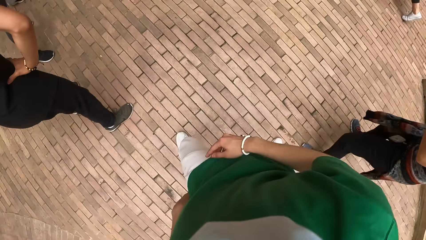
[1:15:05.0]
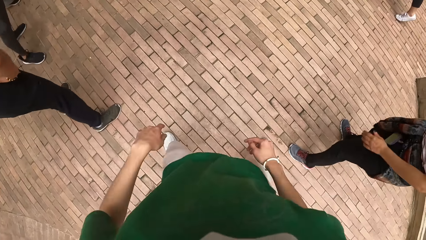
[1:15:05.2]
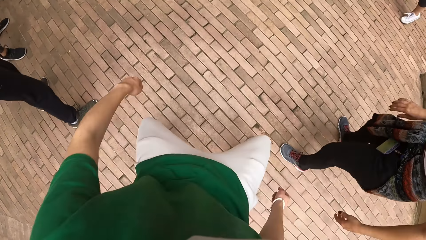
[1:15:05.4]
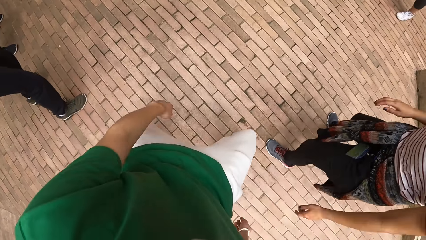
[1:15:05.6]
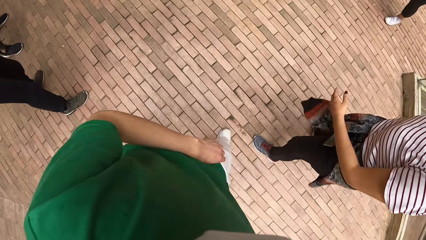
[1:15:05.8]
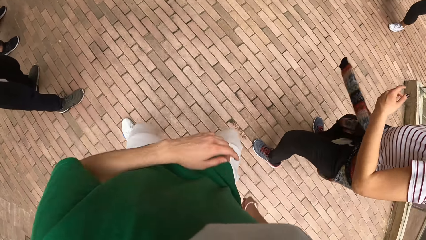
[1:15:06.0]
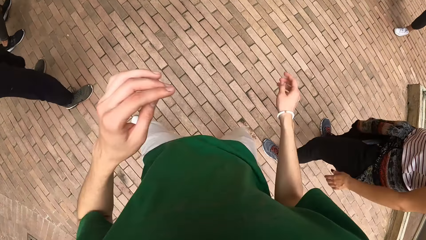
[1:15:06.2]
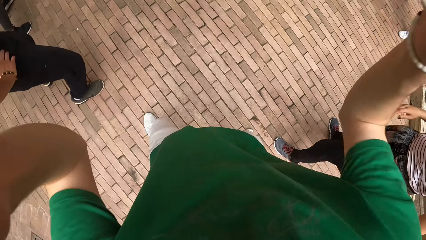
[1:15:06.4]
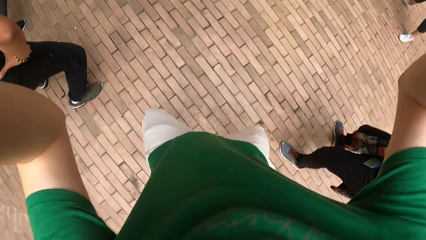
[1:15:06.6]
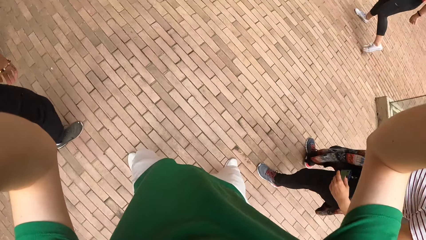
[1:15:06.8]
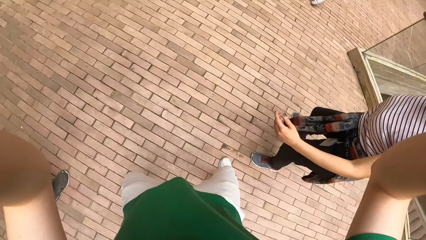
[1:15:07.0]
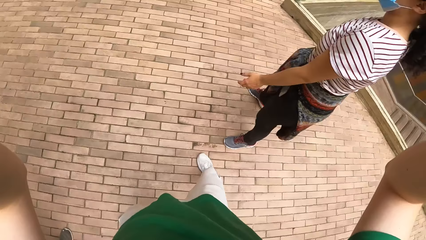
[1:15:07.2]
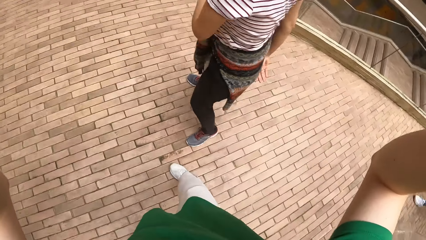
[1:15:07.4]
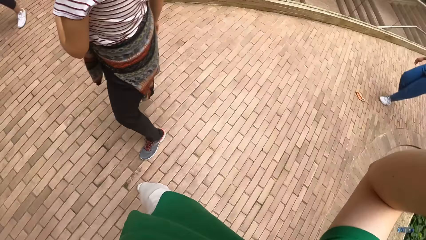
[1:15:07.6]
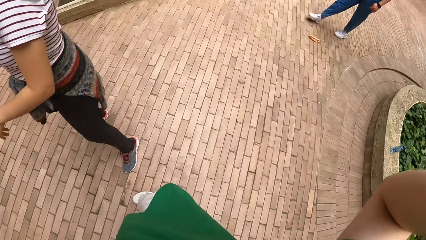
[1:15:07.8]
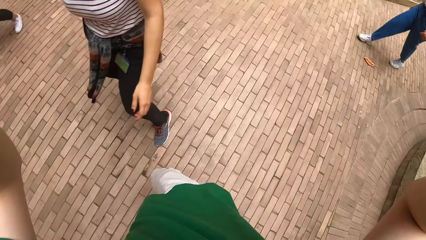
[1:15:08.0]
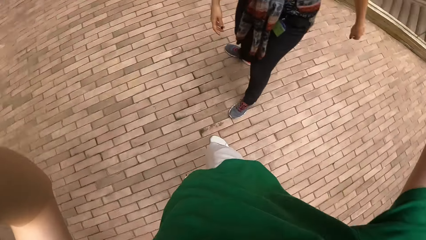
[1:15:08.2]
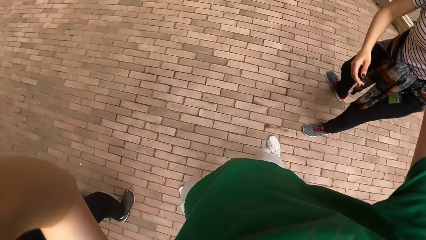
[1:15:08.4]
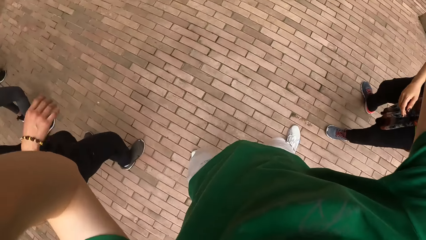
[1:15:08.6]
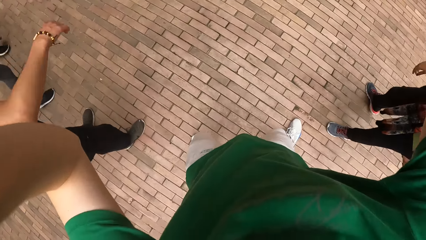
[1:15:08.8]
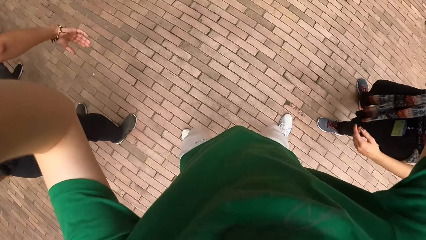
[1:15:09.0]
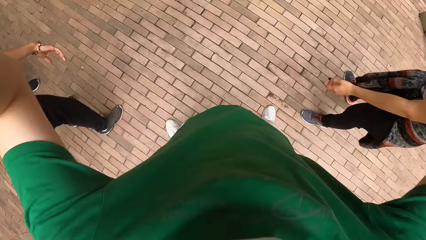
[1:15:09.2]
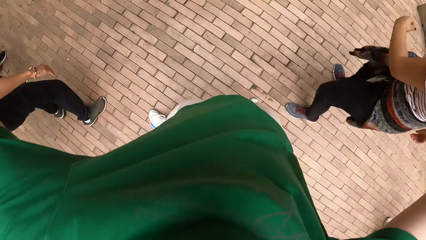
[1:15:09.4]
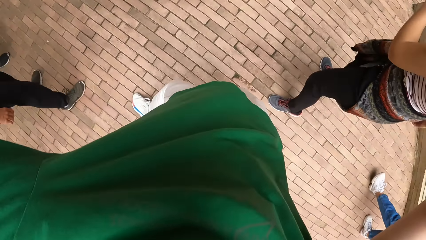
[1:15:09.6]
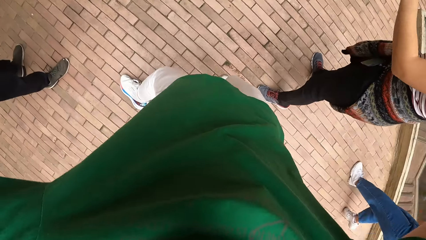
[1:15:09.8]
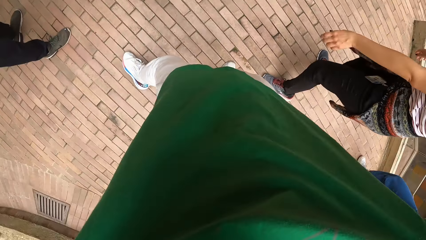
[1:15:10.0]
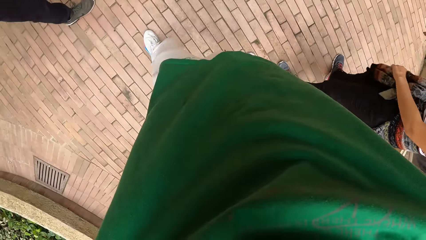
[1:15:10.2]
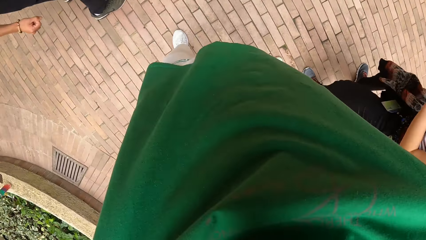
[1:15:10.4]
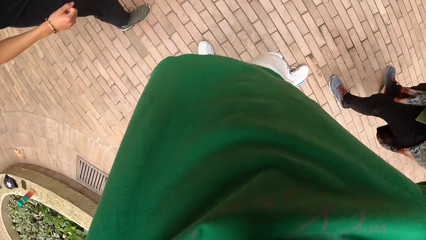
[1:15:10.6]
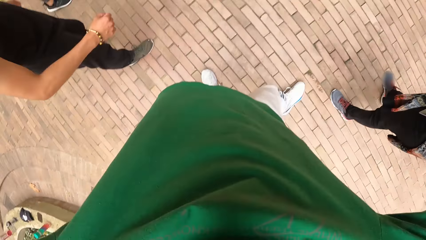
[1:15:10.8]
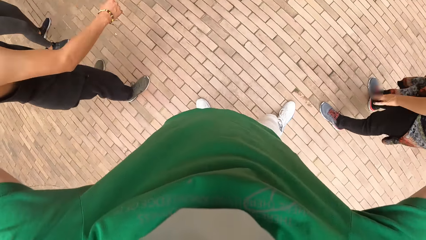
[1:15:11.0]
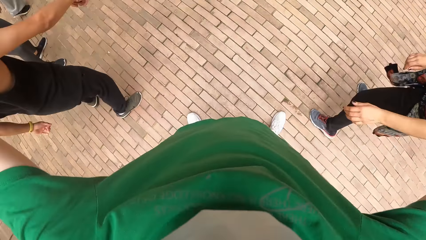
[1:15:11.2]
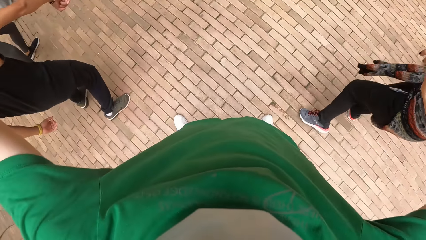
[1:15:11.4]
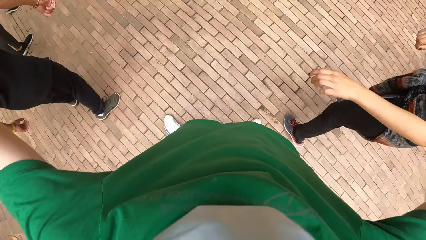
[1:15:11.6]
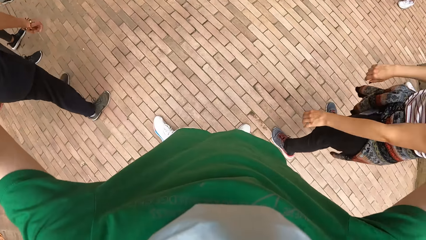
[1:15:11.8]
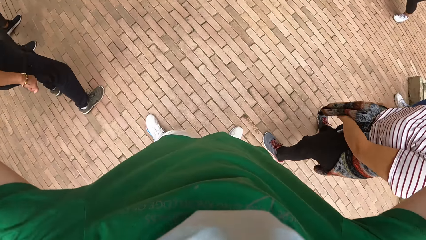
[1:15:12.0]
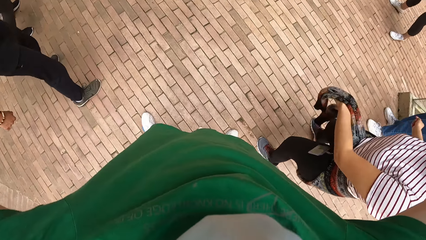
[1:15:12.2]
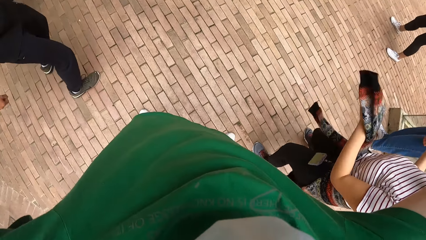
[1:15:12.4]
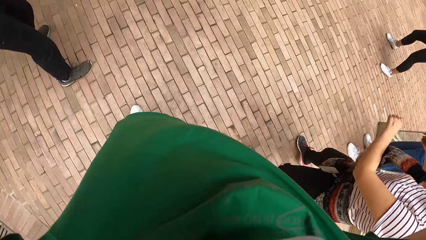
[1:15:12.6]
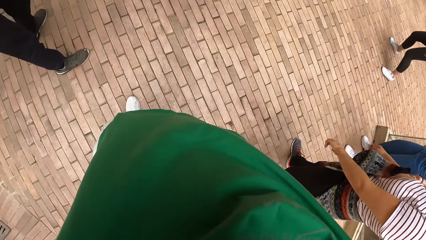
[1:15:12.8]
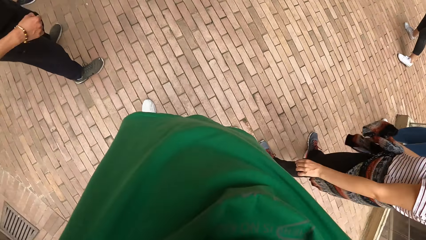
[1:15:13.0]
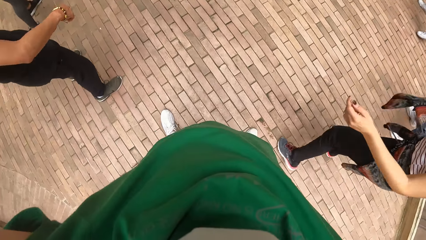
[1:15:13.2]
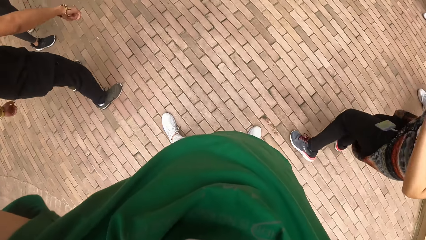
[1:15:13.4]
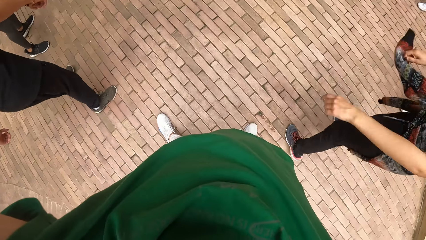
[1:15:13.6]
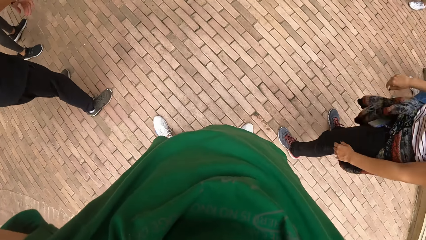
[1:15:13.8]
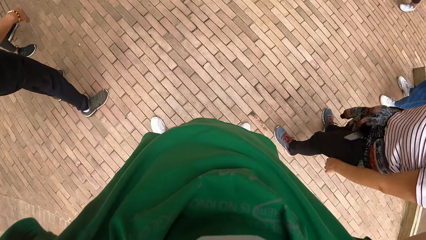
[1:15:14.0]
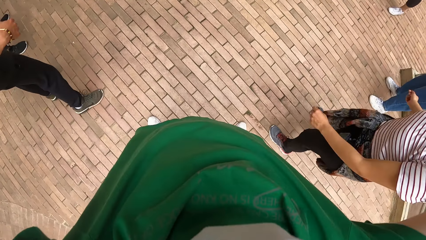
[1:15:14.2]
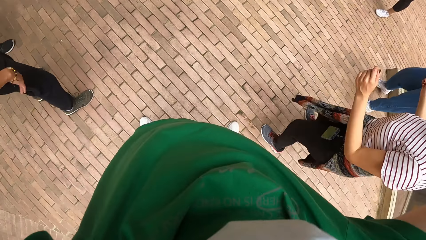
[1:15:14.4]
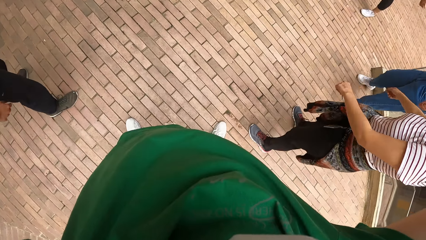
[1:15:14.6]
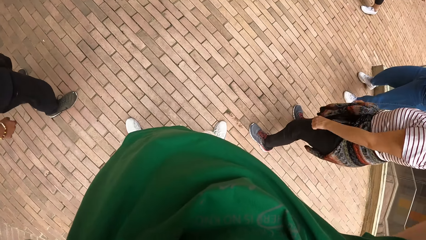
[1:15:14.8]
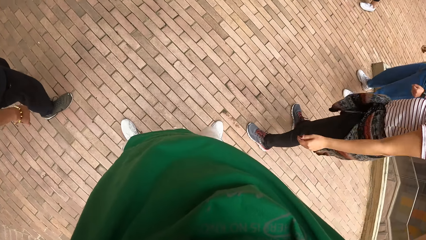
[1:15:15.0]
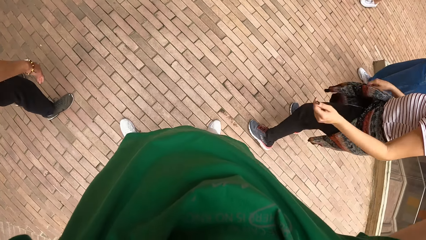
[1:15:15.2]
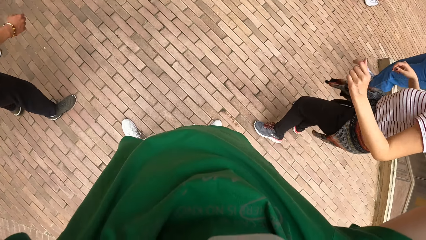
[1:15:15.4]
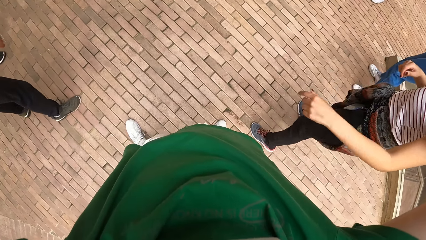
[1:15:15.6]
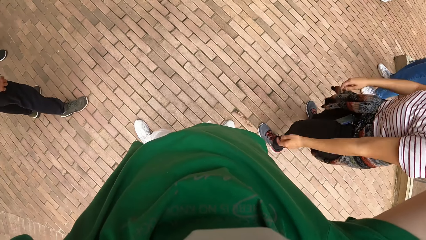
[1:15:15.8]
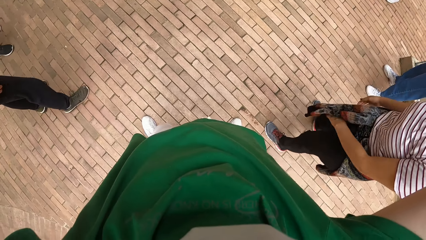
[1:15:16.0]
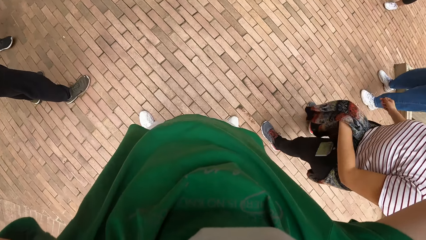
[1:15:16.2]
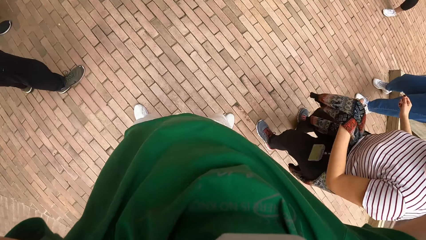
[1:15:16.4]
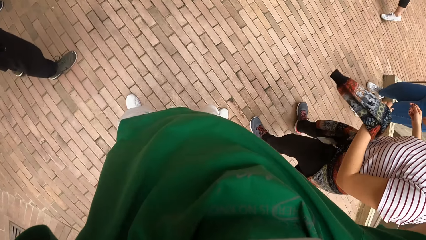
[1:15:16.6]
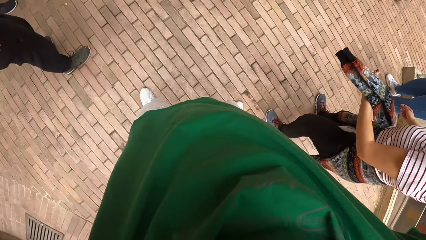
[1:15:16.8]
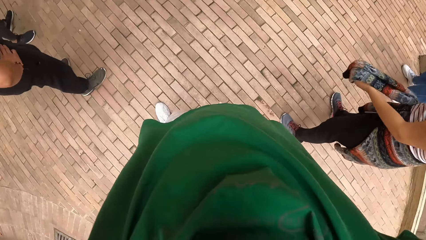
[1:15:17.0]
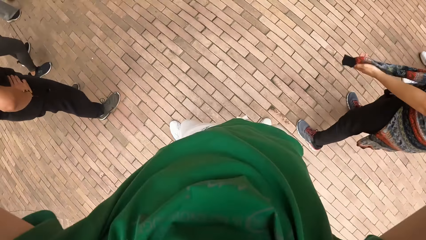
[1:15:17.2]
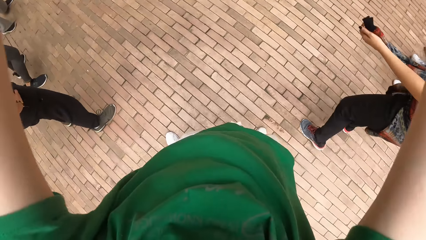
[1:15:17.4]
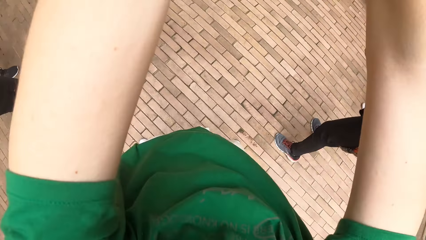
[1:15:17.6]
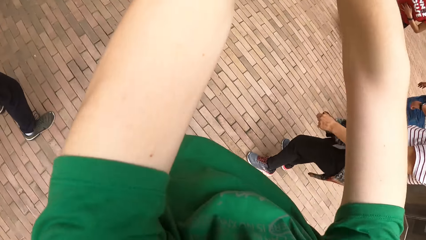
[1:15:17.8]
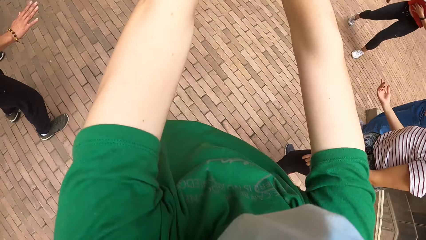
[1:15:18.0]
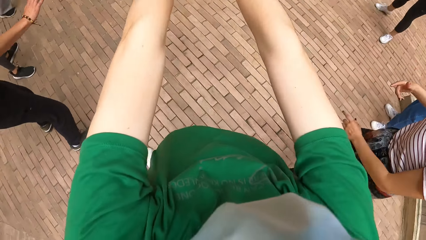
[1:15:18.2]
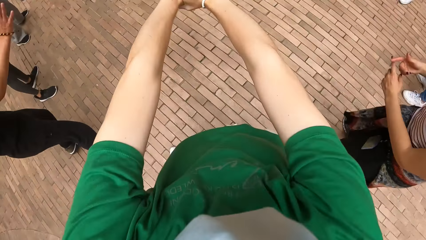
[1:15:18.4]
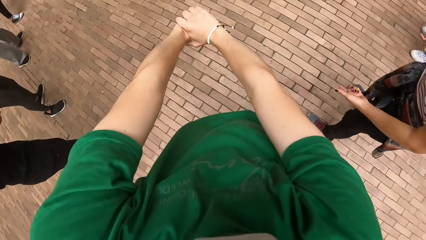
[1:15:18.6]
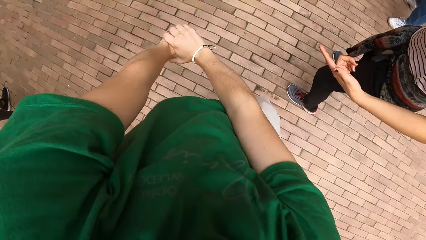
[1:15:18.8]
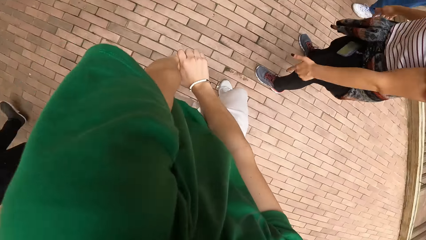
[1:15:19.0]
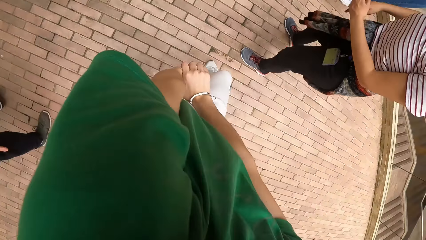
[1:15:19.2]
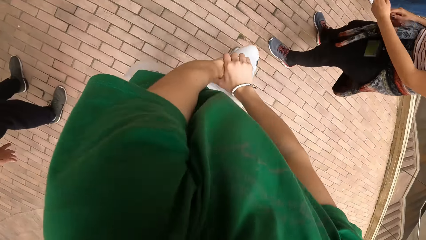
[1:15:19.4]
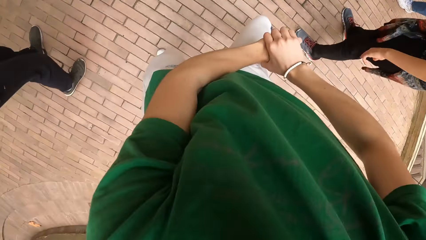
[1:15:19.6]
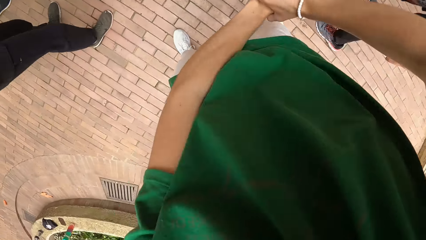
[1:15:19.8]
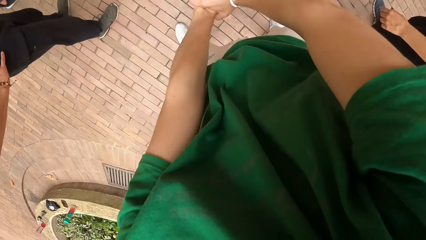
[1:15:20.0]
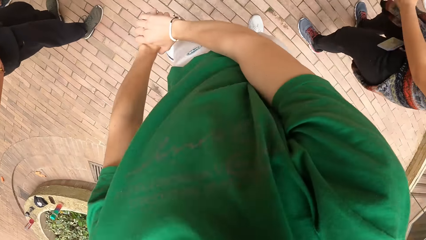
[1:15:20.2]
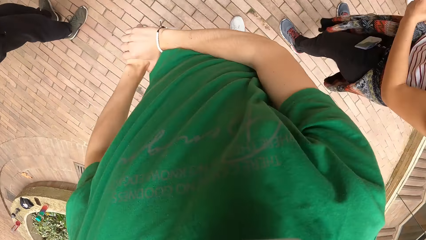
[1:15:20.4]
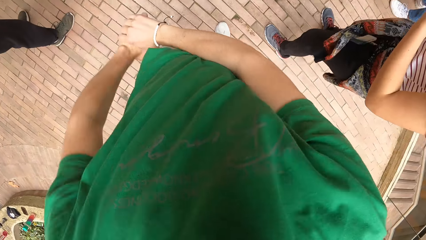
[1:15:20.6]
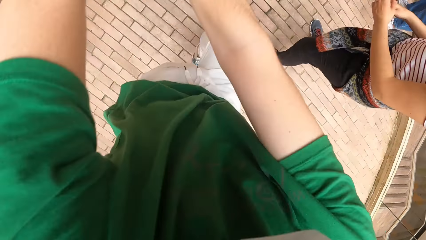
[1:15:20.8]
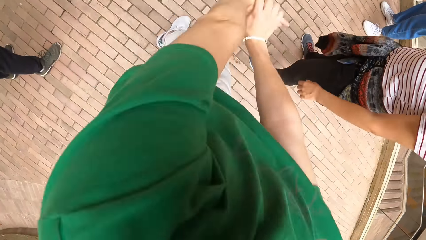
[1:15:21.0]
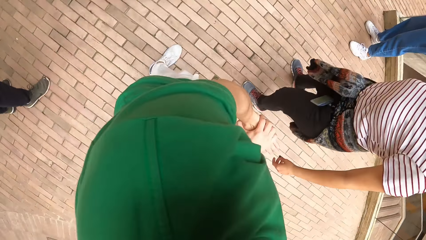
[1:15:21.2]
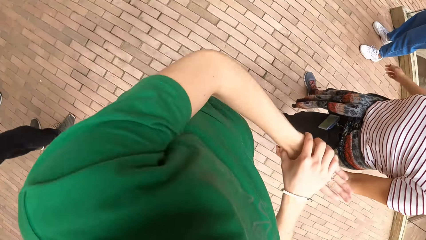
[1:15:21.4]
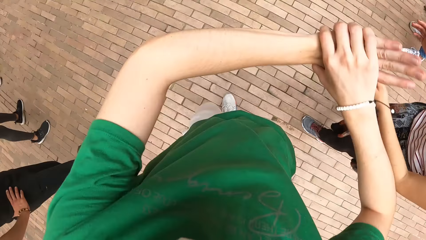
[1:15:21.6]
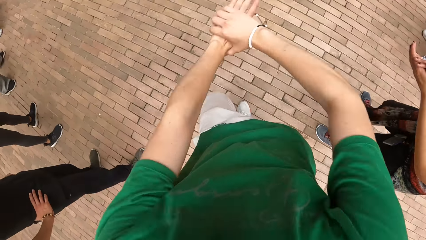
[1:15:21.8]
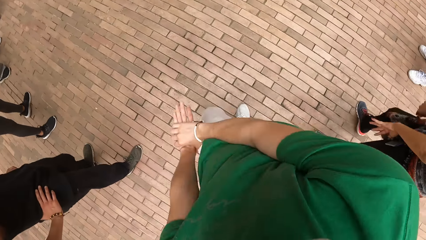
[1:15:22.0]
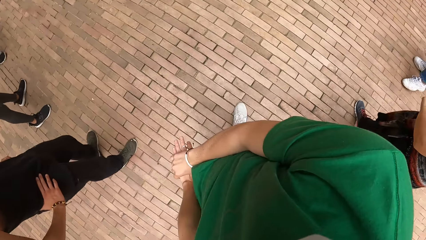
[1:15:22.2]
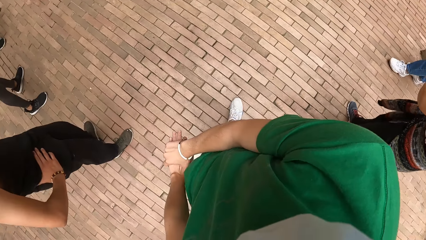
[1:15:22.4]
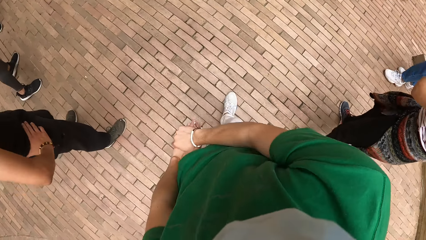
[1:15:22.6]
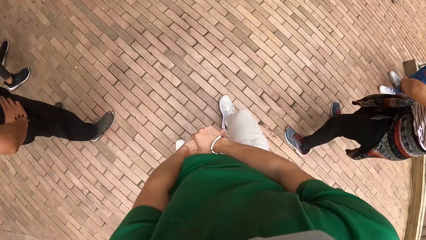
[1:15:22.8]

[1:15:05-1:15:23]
The camera wearer adjusts the camera on her head with her hands. A woman stands close to another woman. The first woman makes dance moves. The camera wearer lowers her hands. The first woman makes dance moves. The camera wearer dances alongside the other woman and the first woman.
